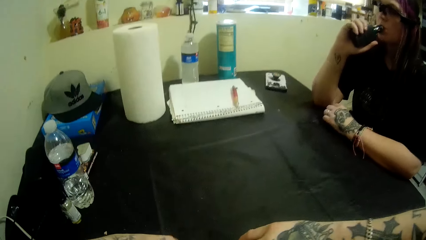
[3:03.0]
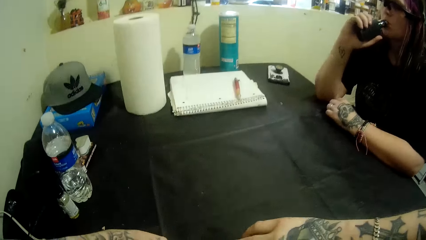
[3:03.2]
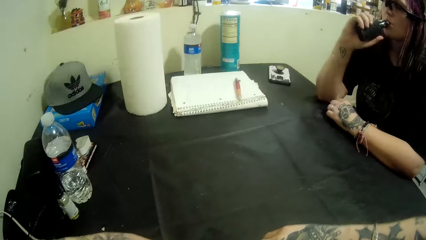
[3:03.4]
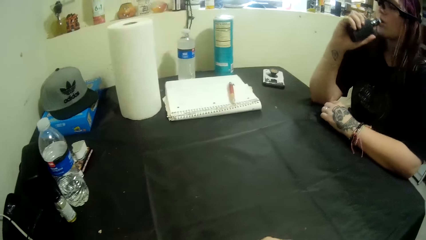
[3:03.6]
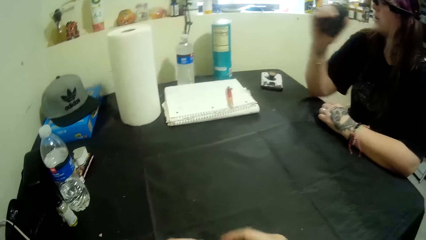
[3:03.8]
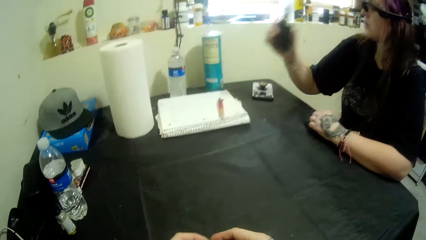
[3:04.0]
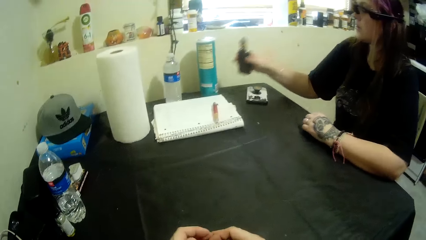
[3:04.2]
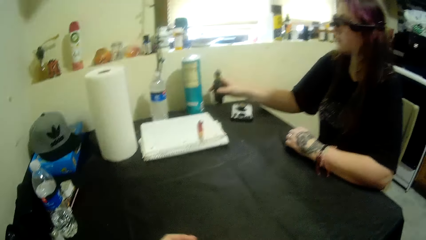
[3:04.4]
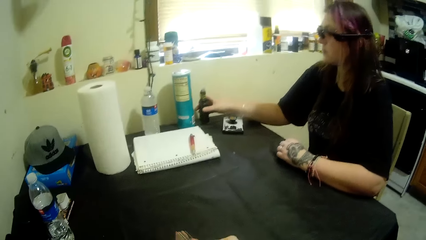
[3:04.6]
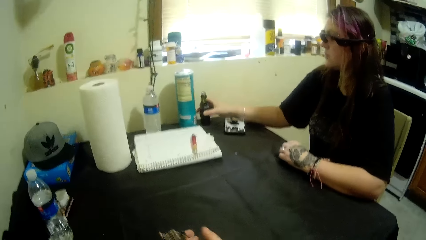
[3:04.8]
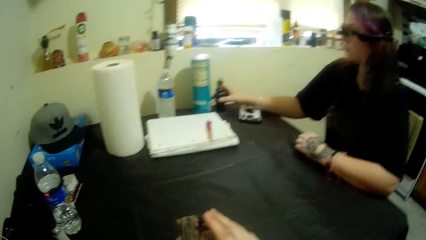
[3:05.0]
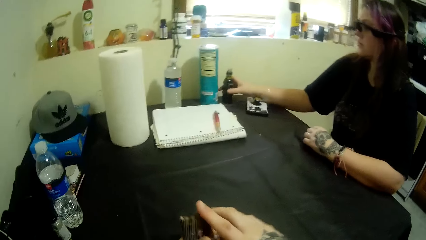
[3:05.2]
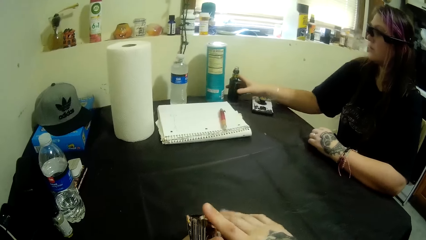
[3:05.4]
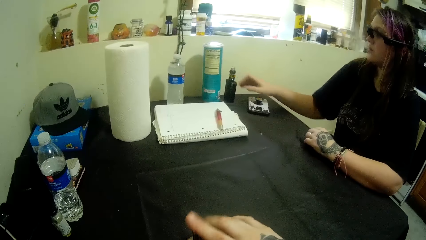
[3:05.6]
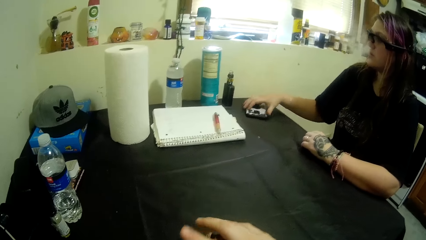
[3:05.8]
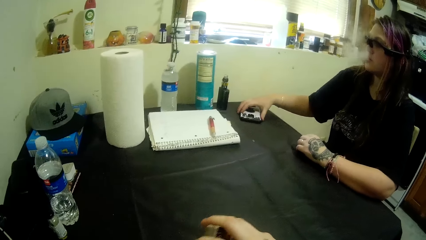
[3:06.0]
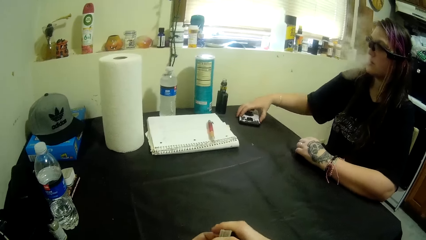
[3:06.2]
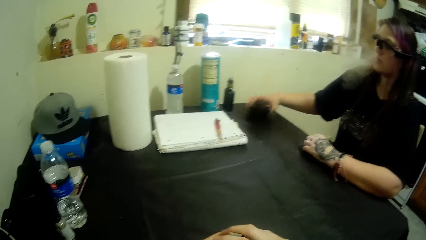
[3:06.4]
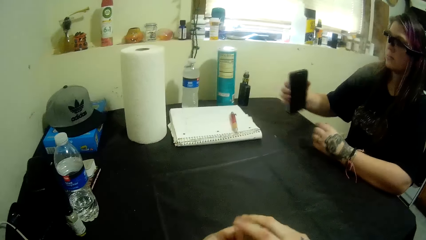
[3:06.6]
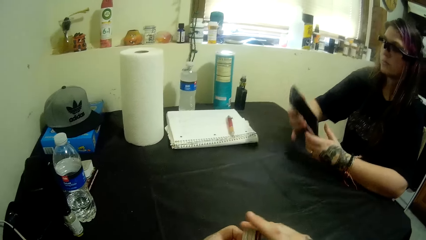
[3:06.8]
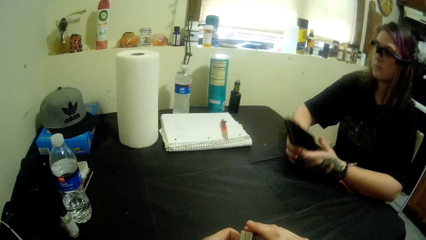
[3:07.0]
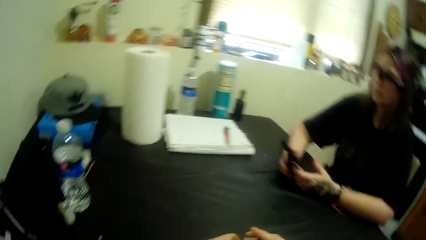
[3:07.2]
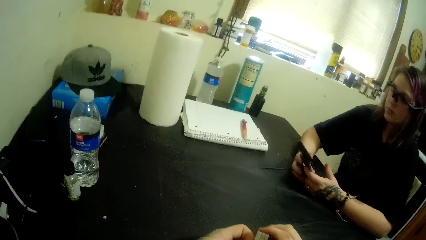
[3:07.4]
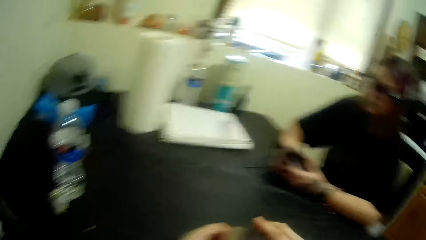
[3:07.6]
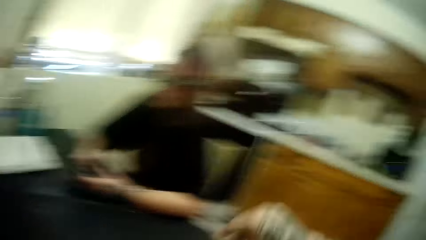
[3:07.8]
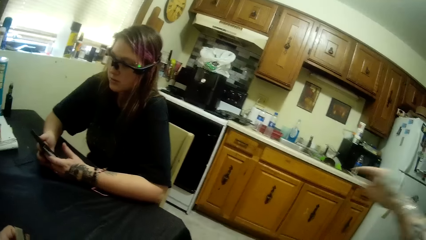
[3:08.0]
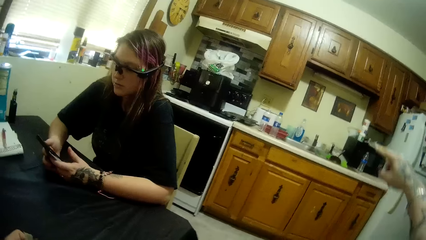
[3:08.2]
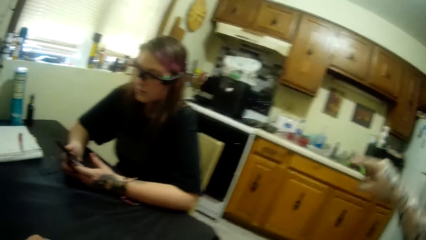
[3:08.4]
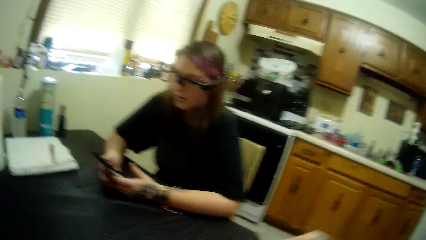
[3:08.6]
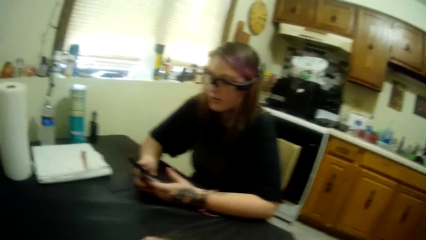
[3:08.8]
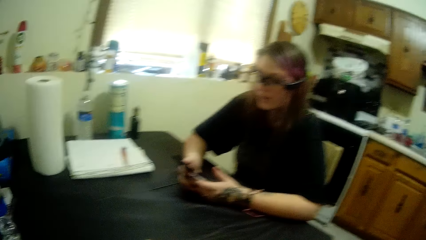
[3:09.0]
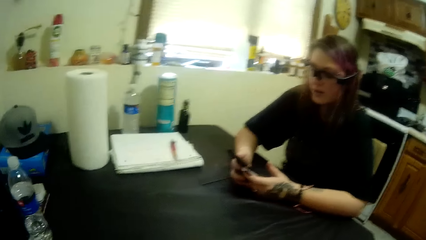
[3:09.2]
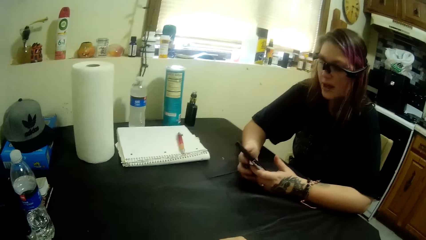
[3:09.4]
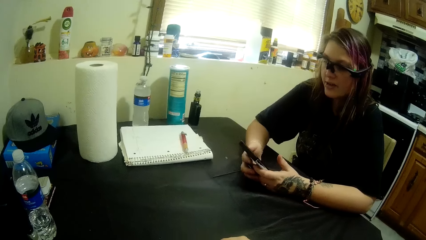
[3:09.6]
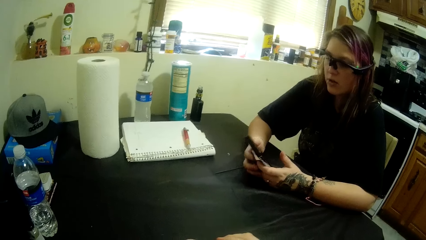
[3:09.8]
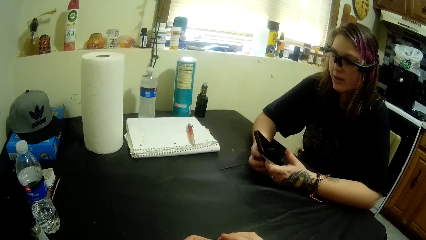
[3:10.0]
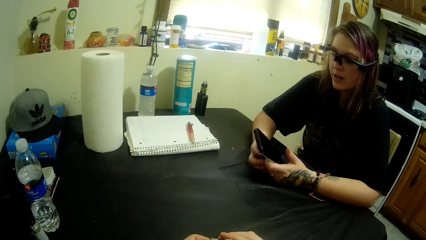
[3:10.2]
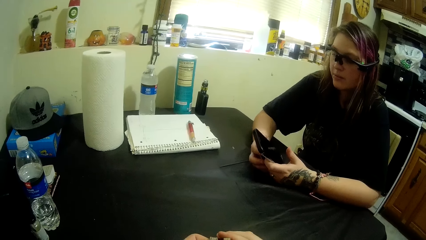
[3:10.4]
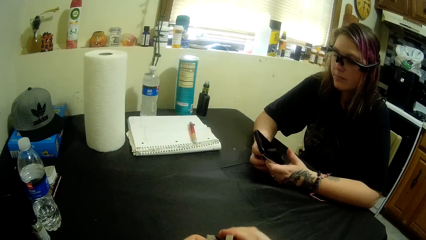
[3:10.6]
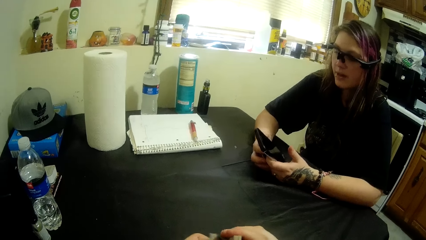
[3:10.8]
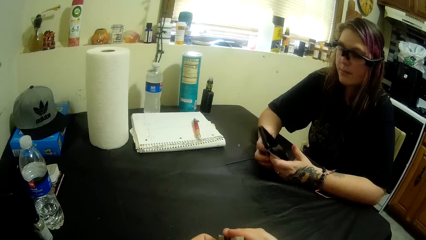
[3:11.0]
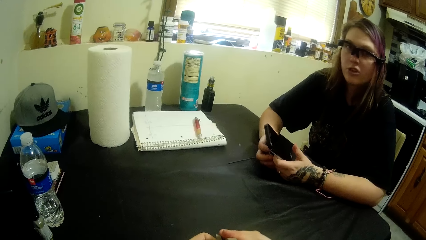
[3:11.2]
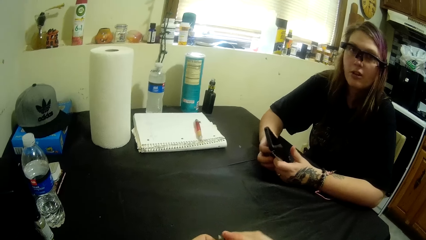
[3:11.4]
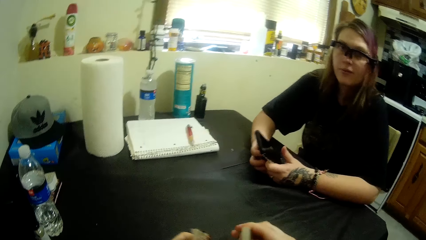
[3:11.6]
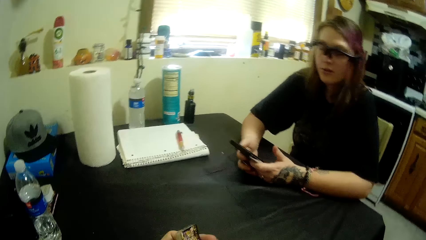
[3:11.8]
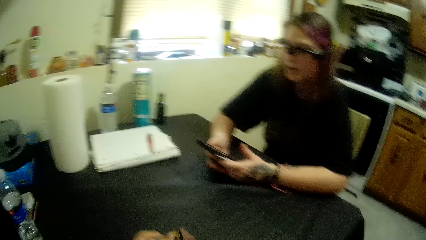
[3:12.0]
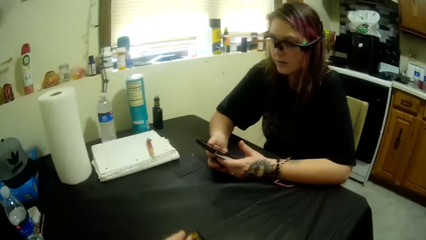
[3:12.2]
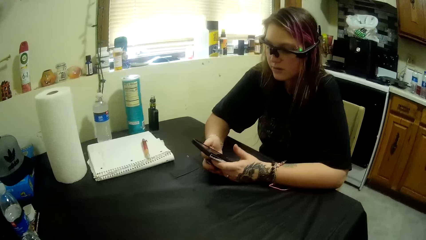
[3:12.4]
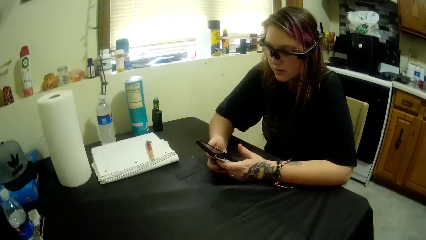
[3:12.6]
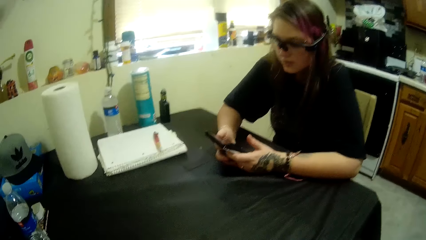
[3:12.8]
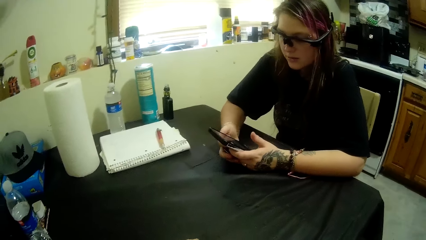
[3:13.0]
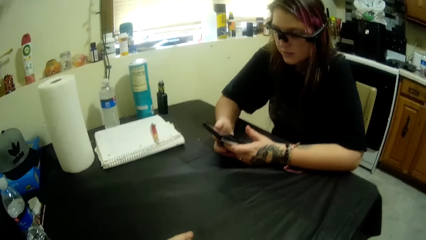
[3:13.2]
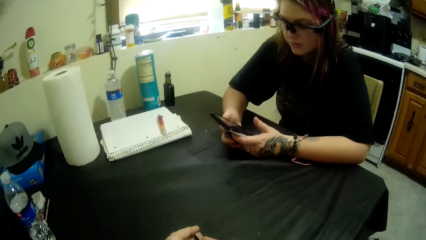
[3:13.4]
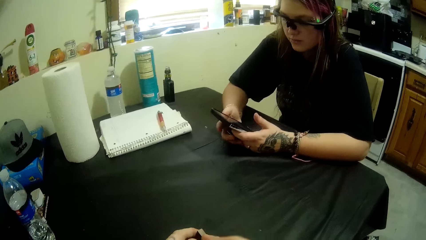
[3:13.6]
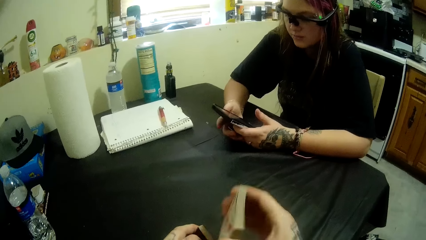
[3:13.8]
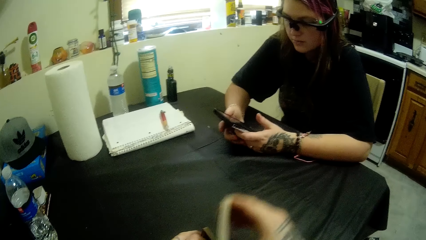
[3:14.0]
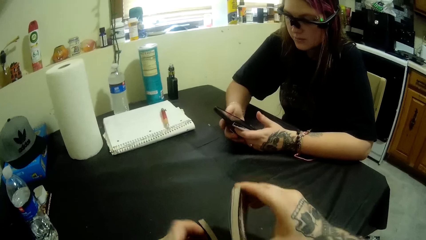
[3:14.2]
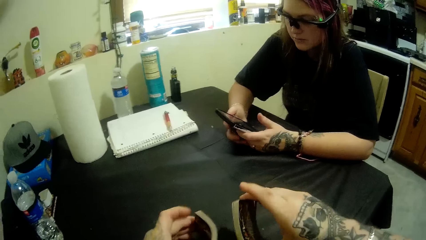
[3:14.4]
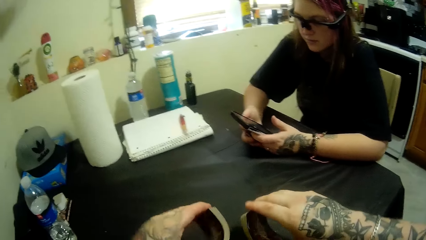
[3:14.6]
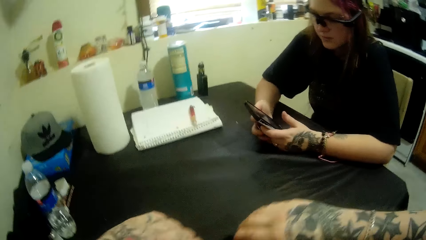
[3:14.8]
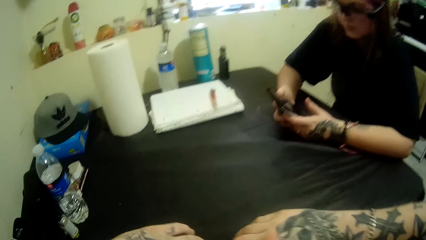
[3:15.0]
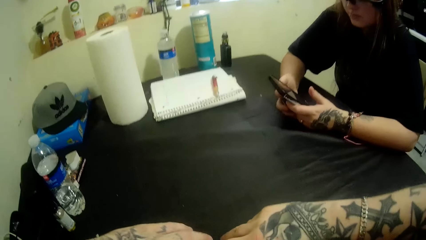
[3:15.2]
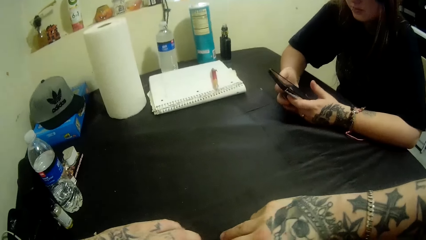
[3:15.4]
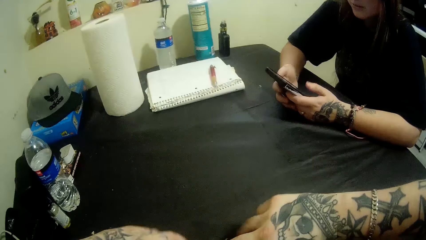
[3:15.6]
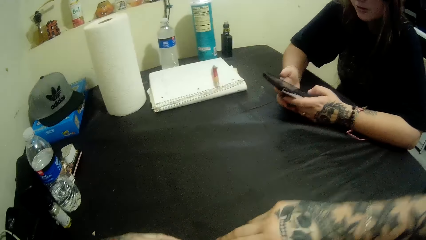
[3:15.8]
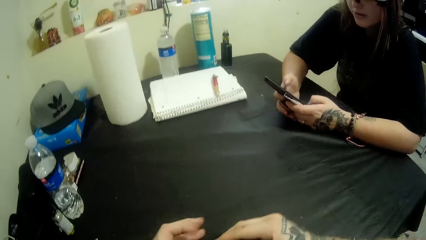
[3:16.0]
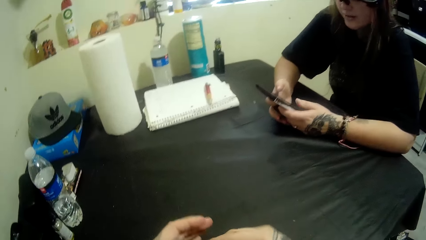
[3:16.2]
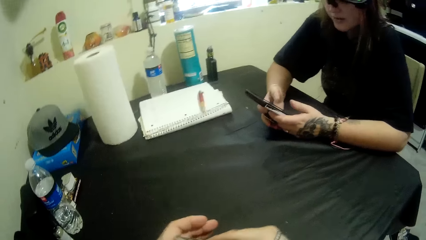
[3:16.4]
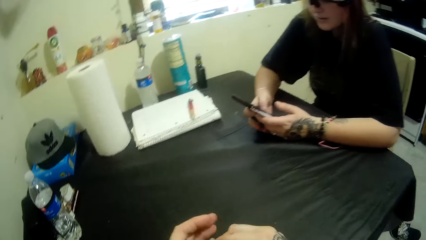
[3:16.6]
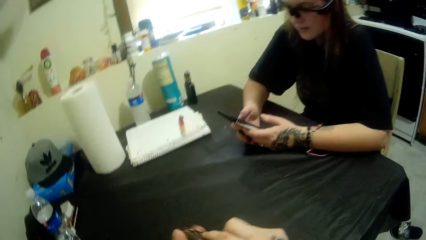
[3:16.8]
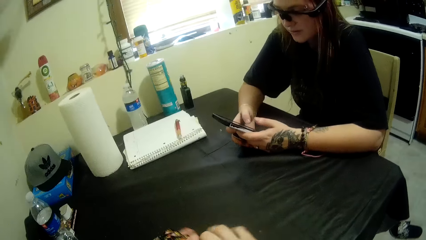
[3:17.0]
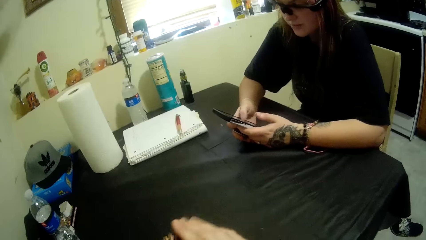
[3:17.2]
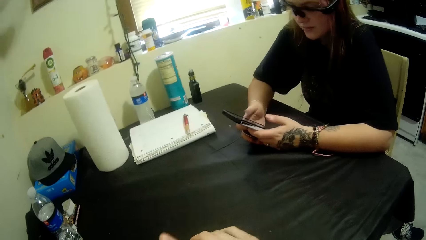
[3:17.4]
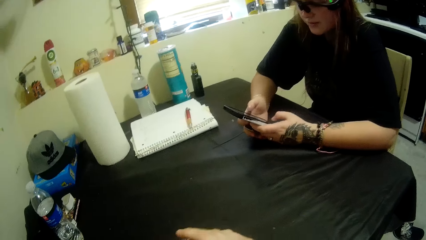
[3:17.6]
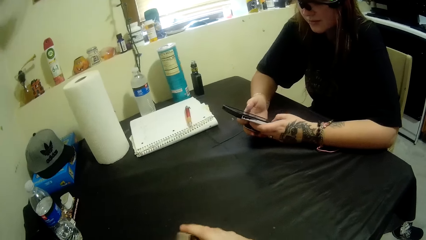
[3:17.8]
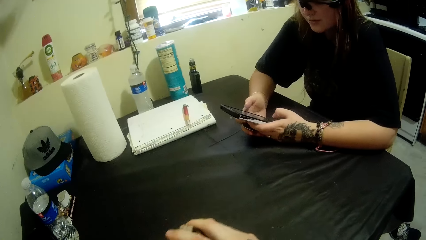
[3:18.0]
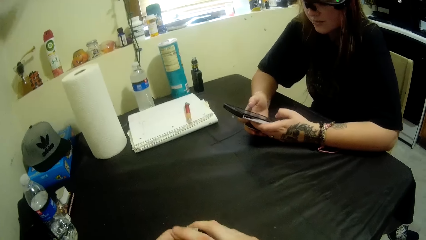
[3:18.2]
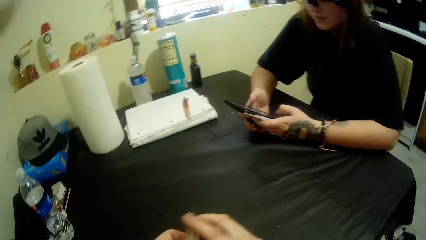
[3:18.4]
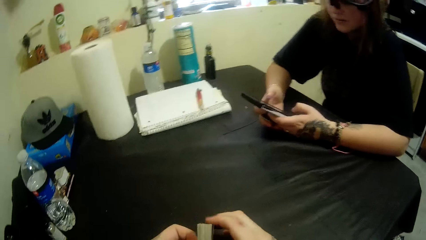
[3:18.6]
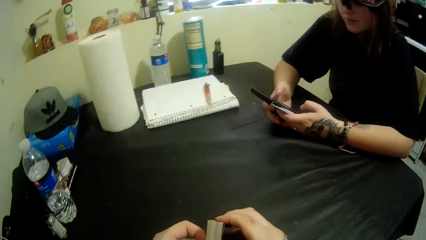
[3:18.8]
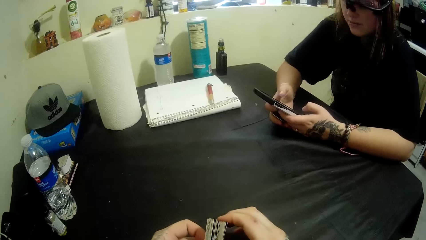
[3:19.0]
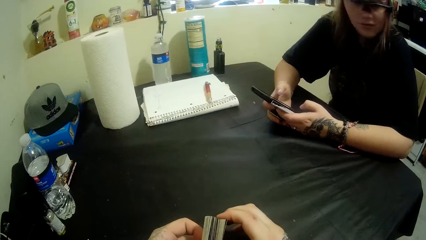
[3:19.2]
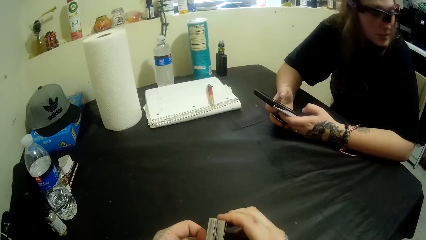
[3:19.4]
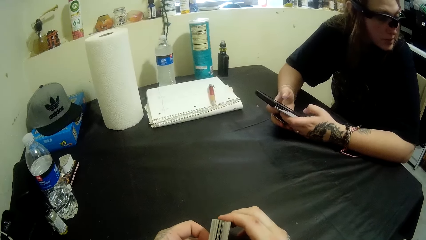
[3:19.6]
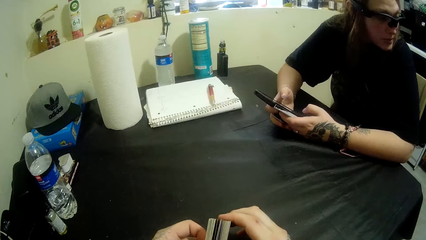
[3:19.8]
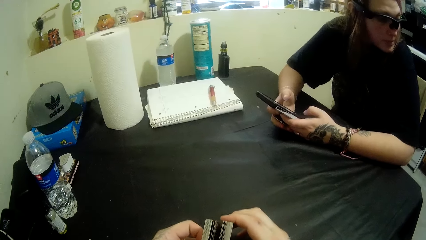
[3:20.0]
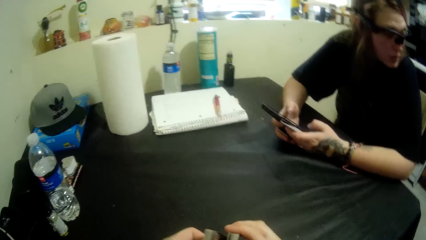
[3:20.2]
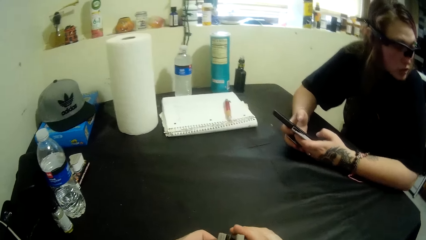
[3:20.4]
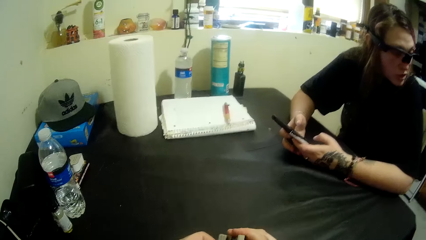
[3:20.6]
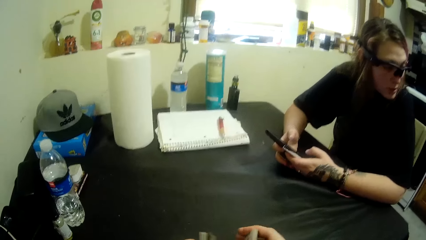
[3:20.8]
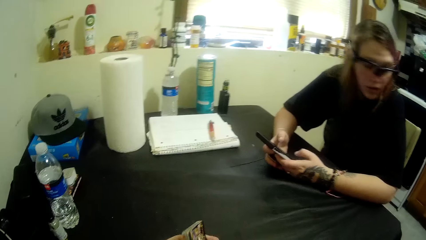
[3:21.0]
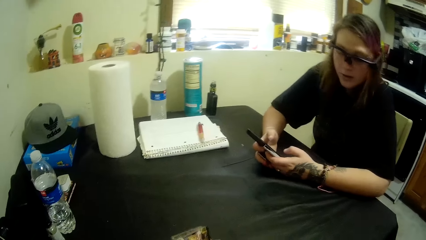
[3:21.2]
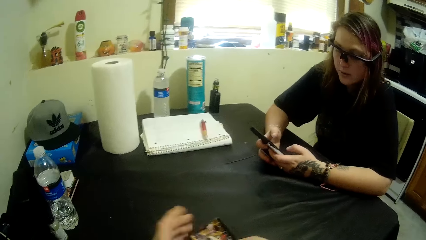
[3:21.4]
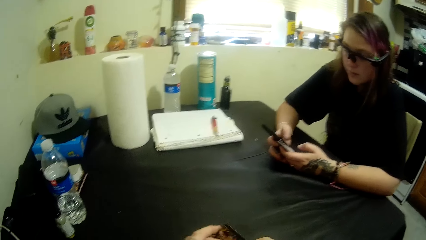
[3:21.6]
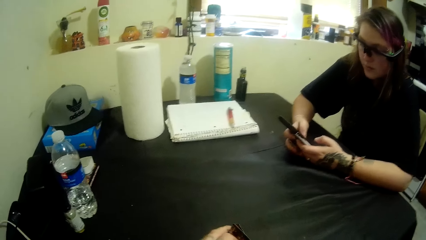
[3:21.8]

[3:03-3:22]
The camera wearer arranges the cards. A woman drops the bottle on the table. The woman takes her phone from the table. The camera wearer picks up the phone. They converse with the woman. The woman operates her phone. The camera wearer arranges the playing cards. The woman uses the phone. The camera wearer shuffles the cards. They arrange the playing cards. They converse with the woman.
